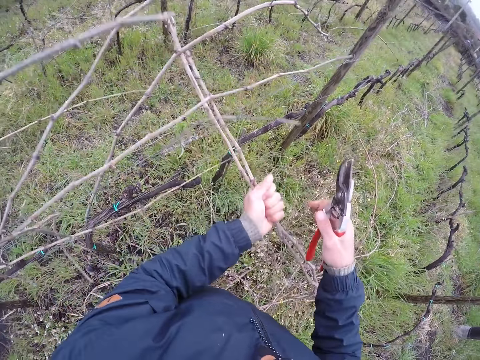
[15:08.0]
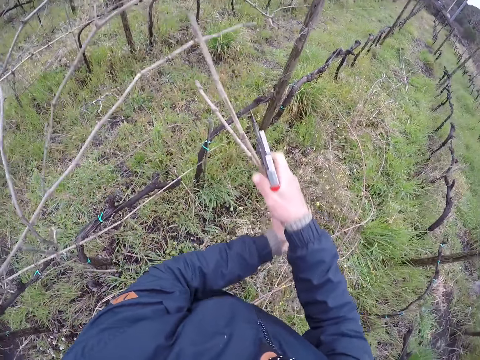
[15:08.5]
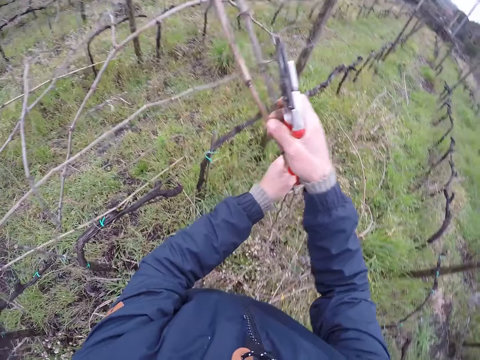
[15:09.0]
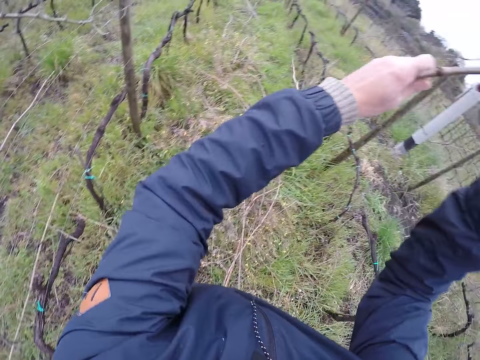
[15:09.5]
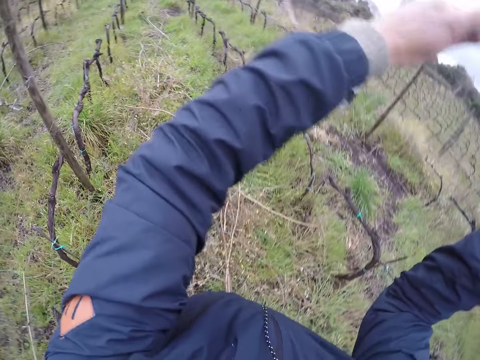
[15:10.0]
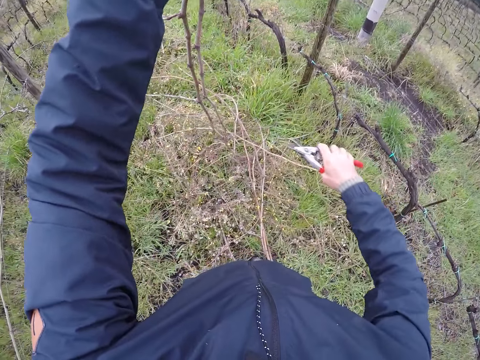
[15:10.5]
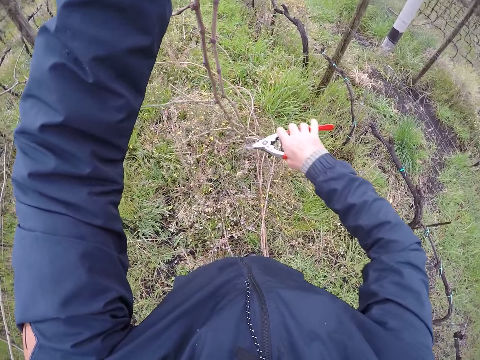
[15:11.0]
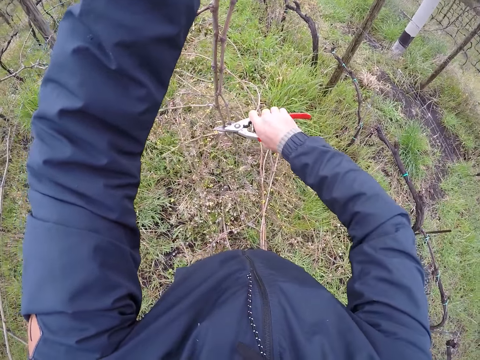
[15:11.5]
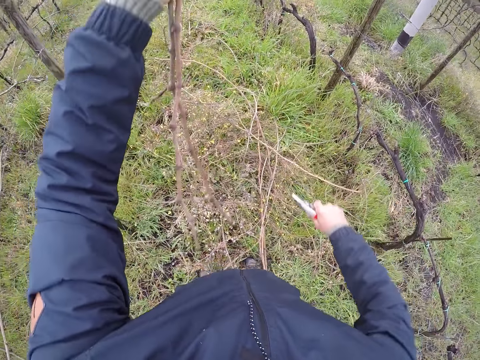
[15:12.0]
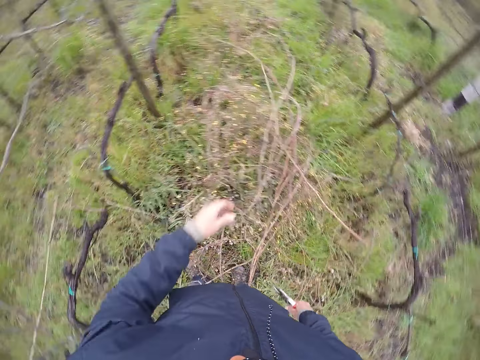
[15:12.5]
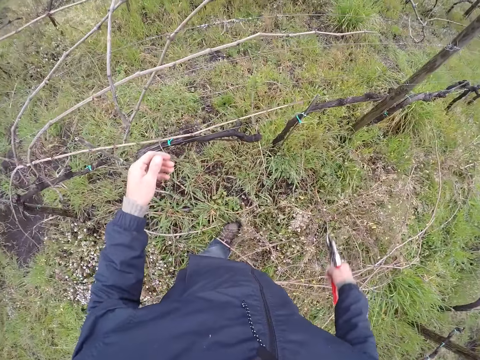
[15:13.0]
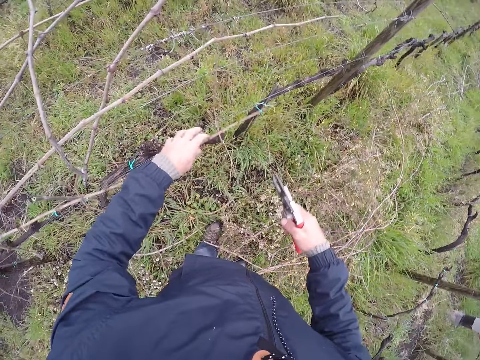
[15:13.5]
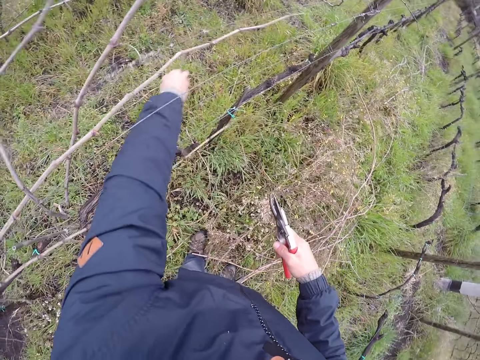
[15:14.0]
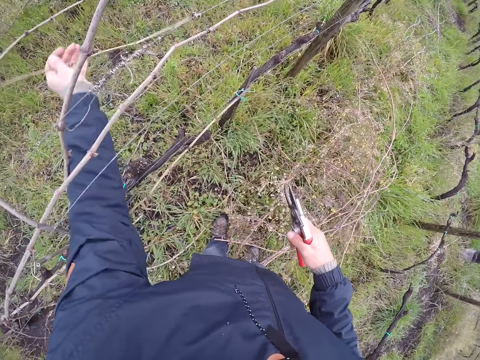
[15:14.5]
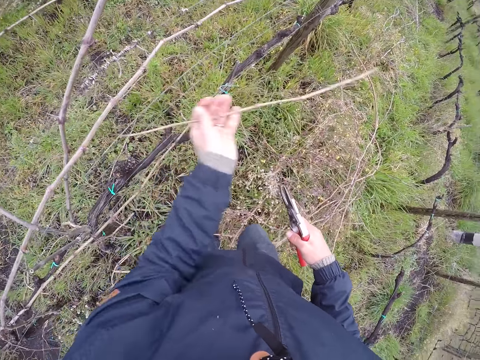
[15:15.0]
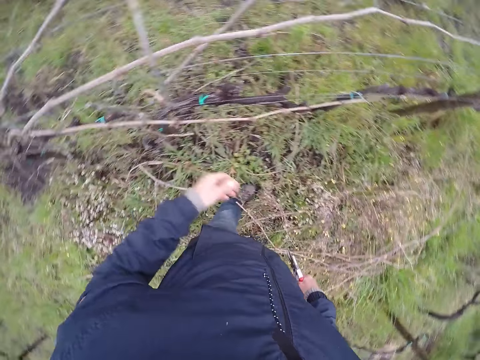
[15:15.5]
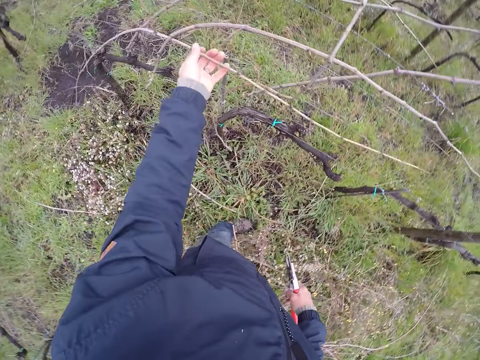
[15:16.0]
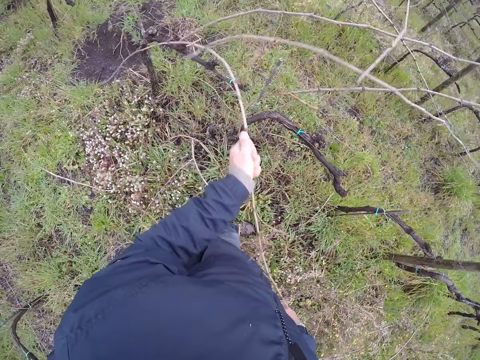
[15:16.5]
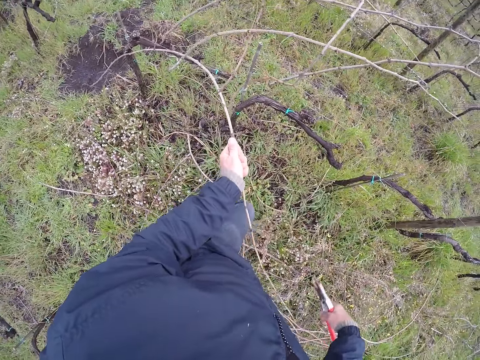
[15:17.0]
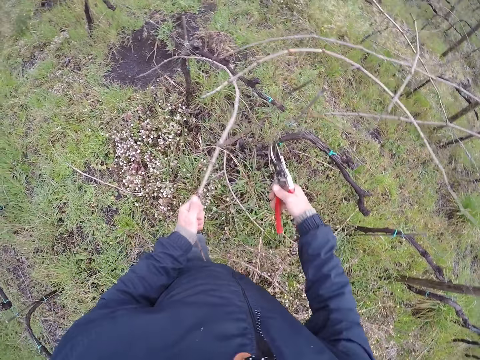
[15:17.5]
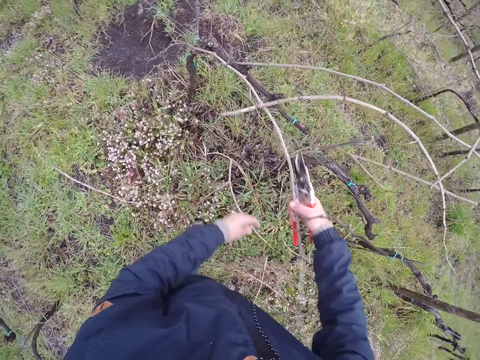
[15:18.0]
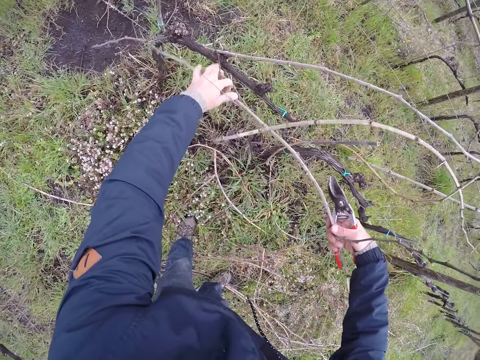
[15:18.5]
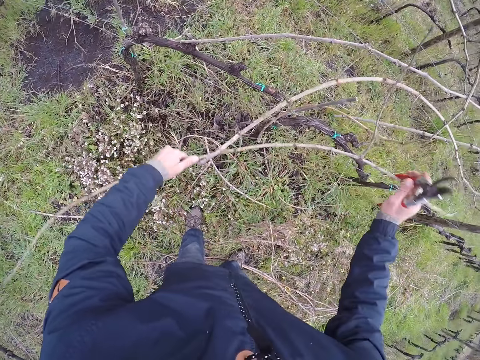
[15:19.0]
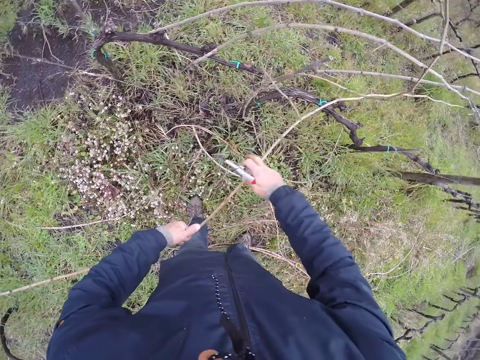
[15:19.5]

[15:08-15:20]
The camera wearer pulls the twig with both hands. He cuts the twig in his left hand with the pruning shear in his right hand. He throws the pruning shear in his left hand to the ground. He drops the sticks on the ground. He pulls with his left hand. He cuts a twig with his left hand. He throws the twig in his left hand to the ground. He pulls out a twig on the hedge with both hands.

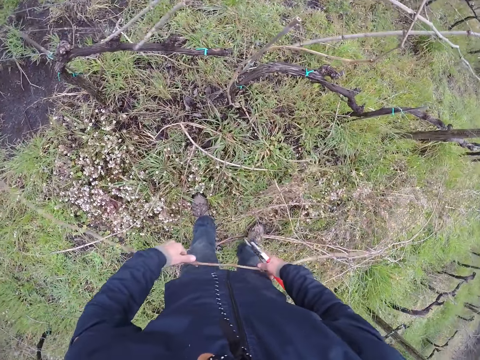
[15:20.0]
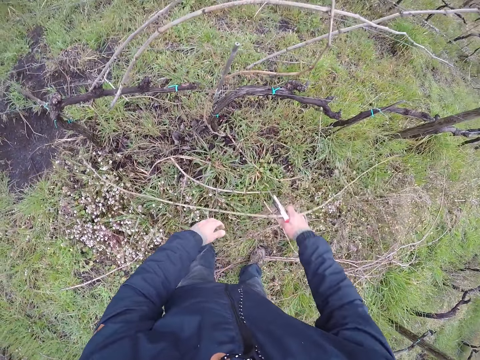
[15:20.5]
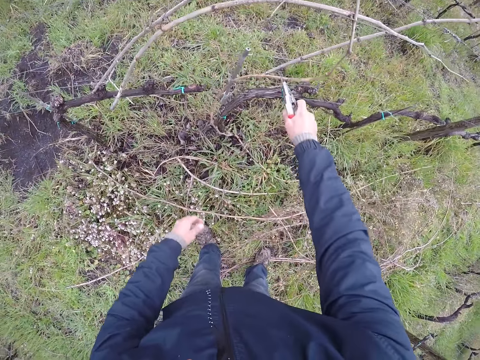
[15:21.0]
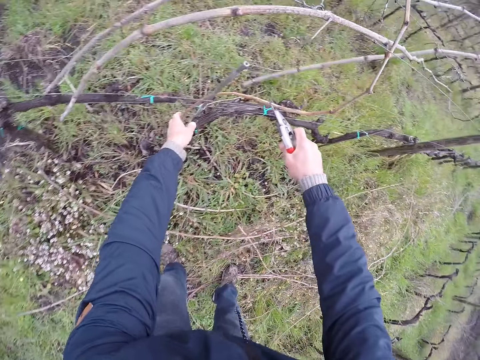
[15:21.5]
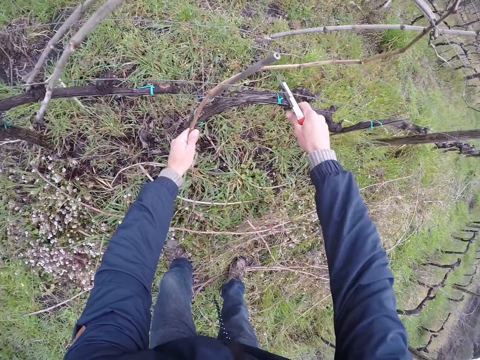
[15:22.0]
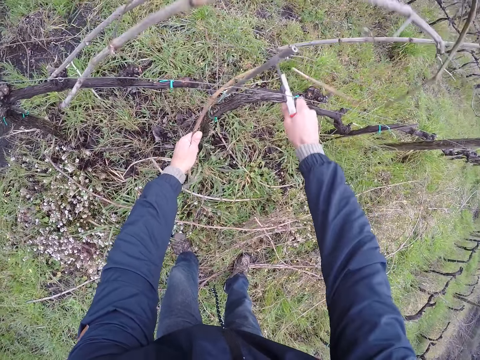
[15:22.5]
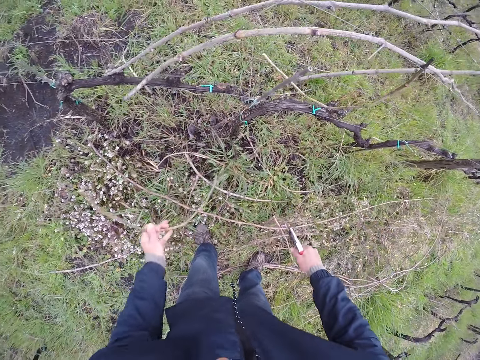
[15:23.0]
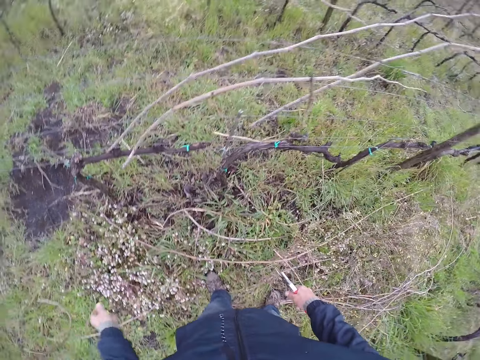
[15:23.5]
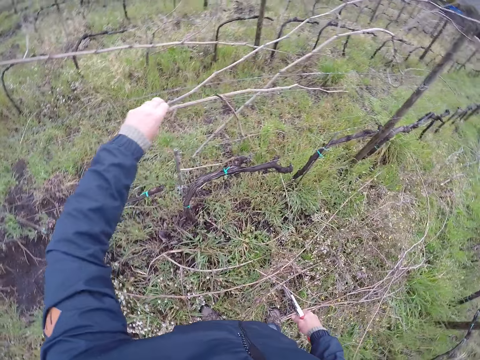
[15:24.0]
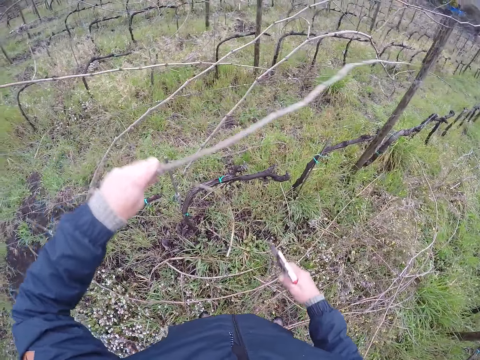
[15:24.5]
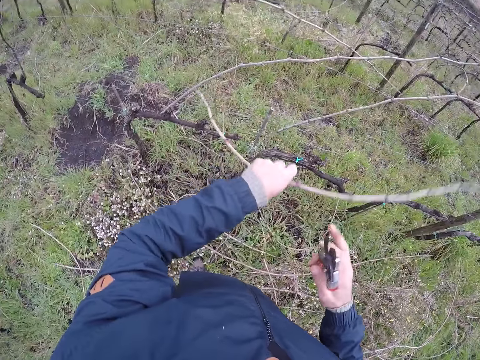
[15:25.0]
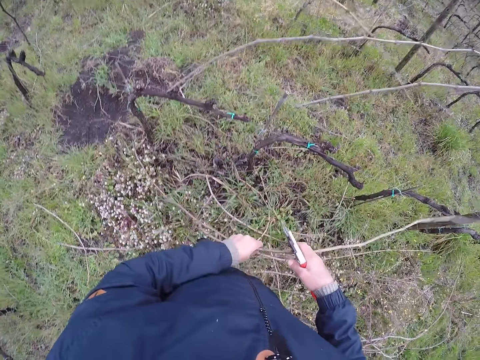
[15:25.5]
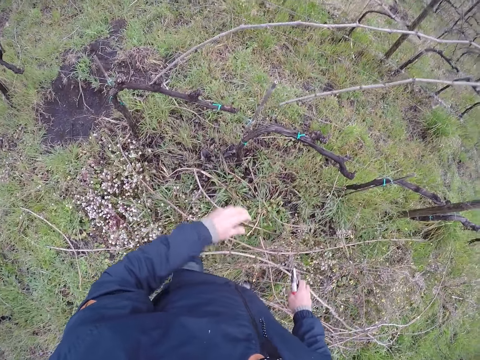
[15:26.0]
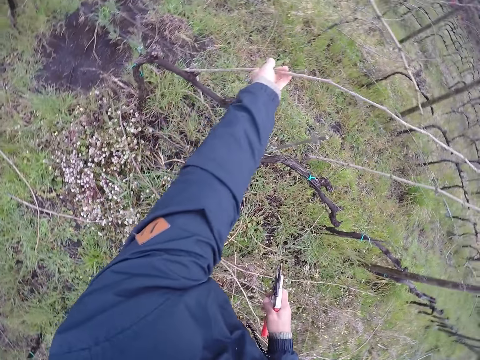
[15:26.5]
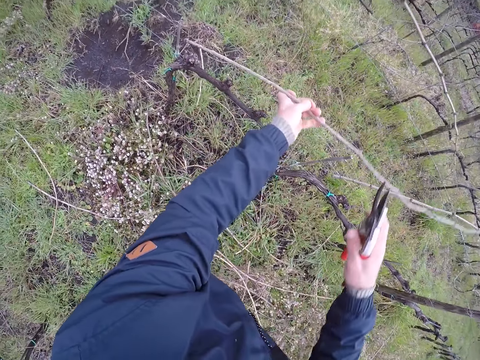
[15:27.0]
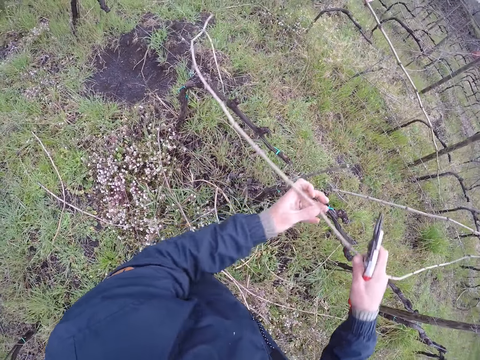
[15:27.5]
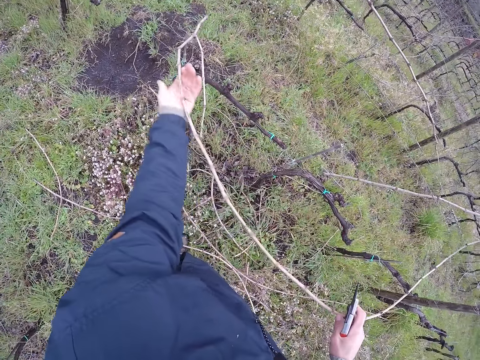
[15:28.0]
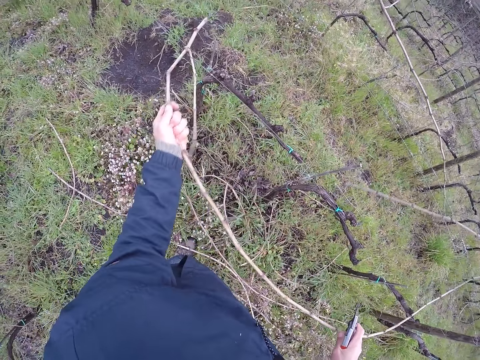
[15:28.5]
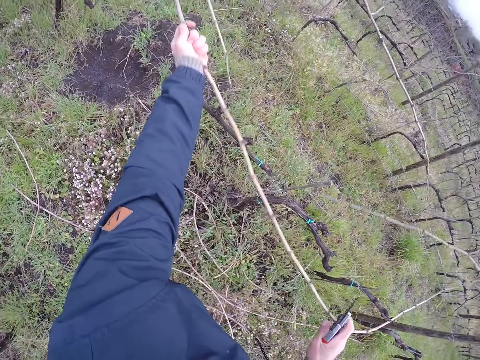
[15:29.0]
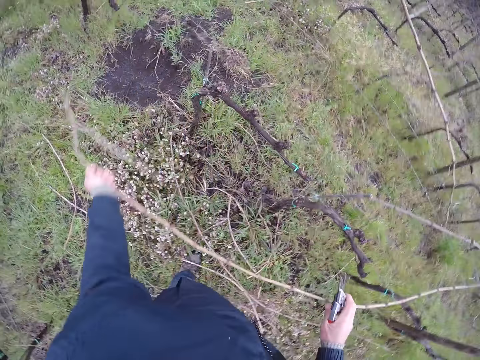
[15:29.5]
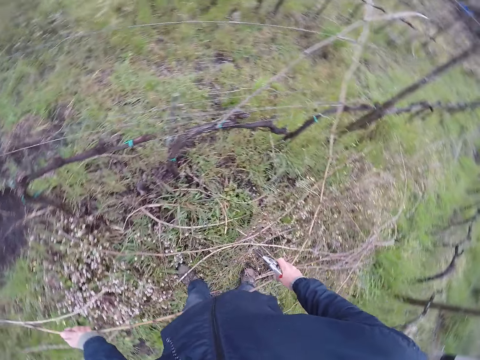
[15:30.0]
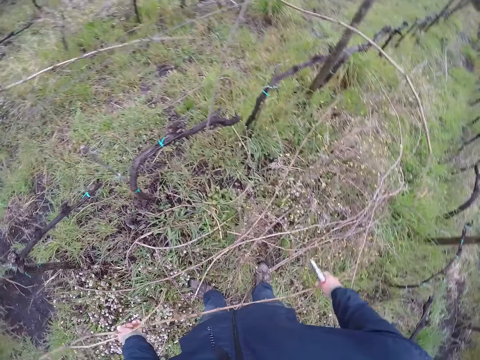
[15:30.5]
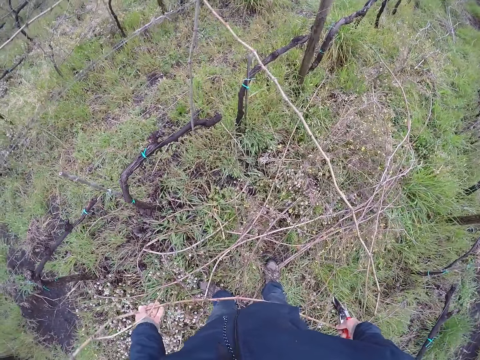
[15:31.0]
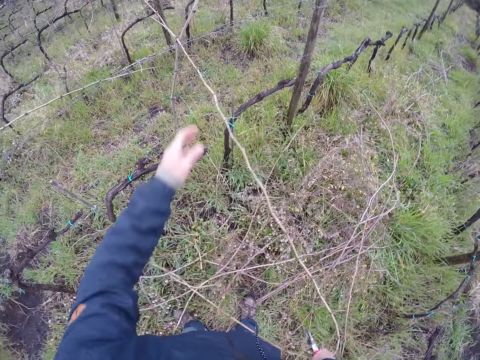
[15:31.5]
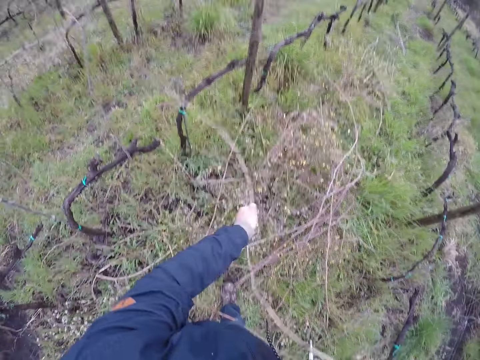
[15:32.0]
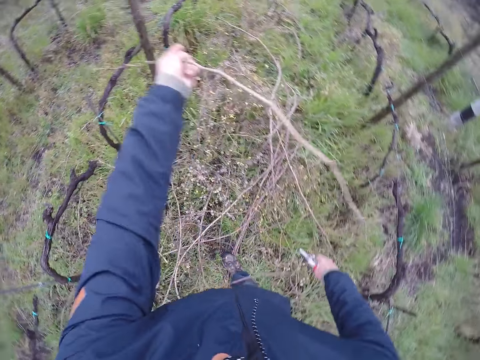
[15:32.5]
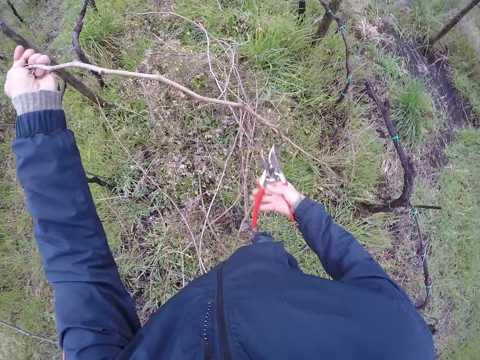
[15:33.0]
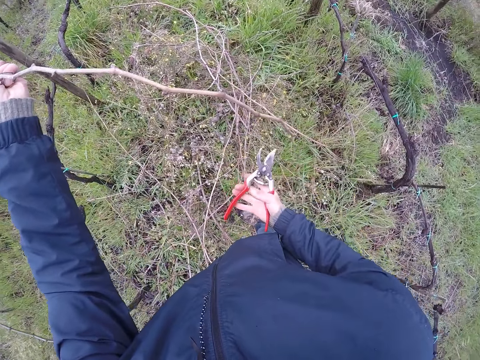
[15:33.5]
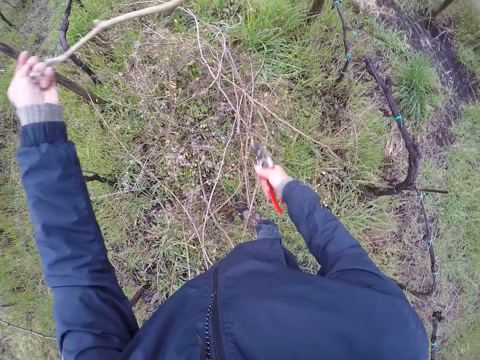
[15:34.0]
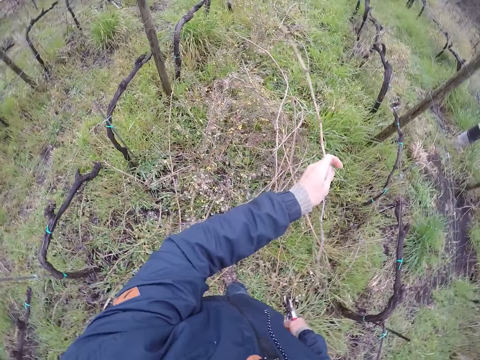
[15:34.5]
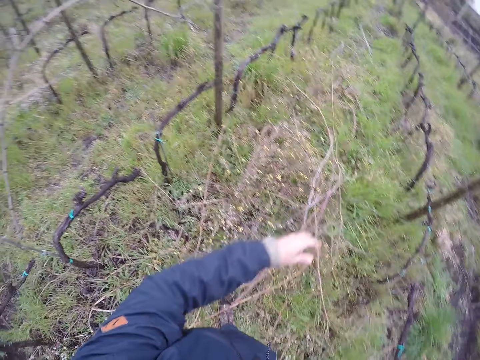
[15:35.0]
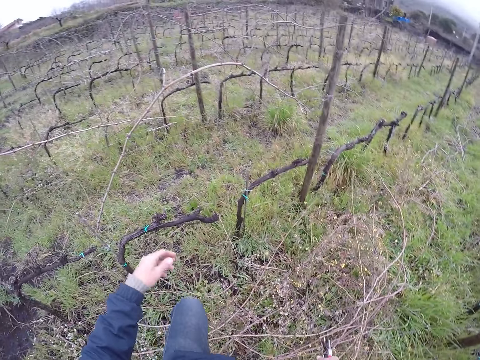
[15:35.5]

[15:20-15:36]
The camera wearer throws the twig to the ground with both hands. He pulls the wire with his right hand. He holds the twig with his right hand. He cuts the twig in his left hand with the pruning shear in his right hand. He throws the pruning shear in his left hand to the ground. He throws the pruning shear to the ground with his left hand. He drops the stick on the ground. He pulls the twig with both hands. He cuts the twig in his left hand with the pruning shear in his right hand. He throws the twig to the ground with his left hand.
